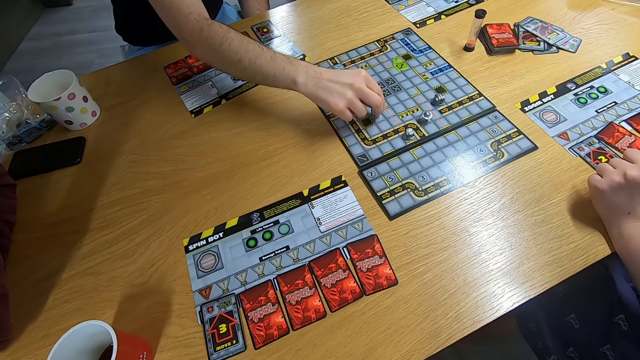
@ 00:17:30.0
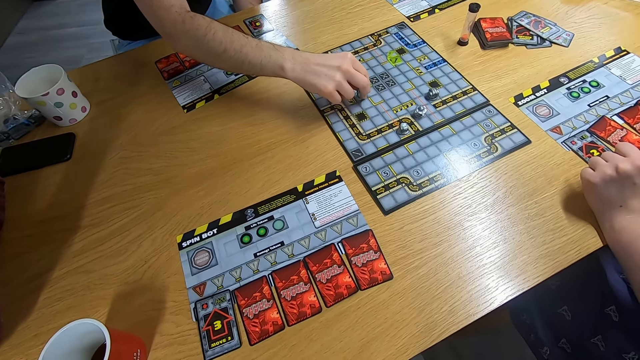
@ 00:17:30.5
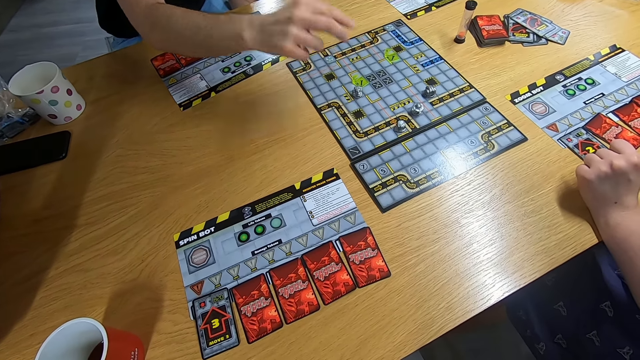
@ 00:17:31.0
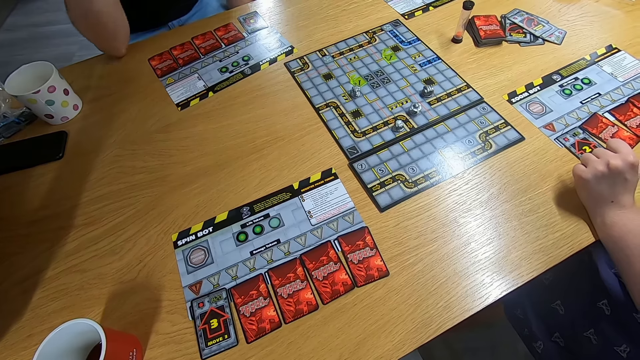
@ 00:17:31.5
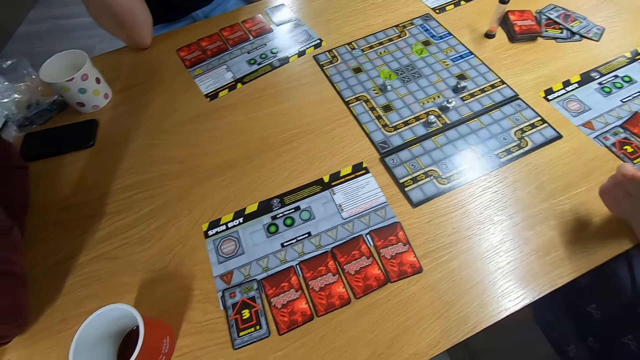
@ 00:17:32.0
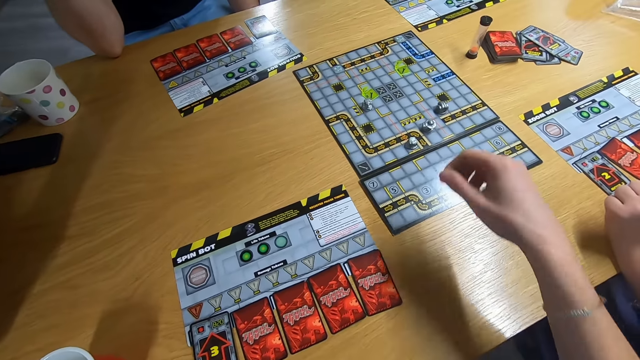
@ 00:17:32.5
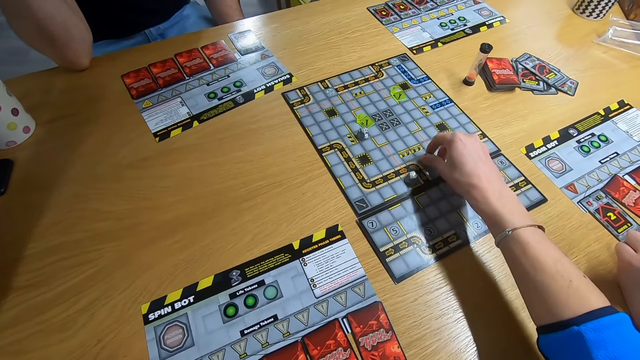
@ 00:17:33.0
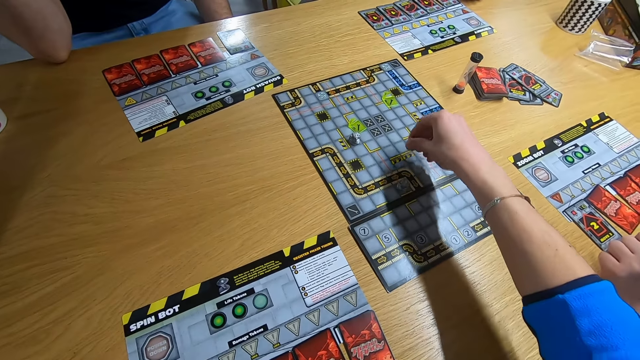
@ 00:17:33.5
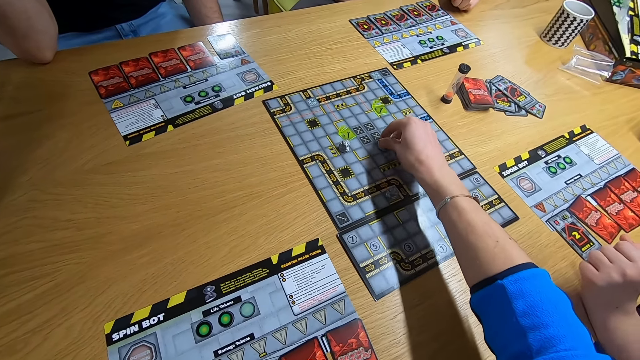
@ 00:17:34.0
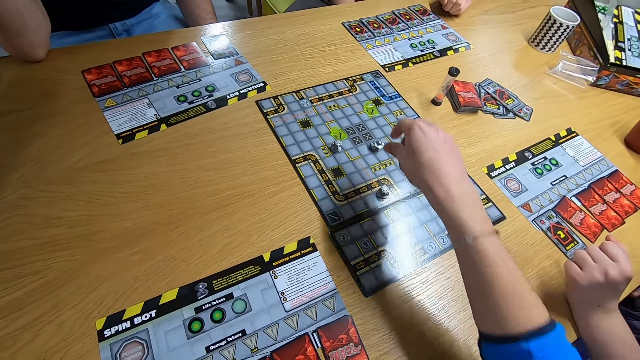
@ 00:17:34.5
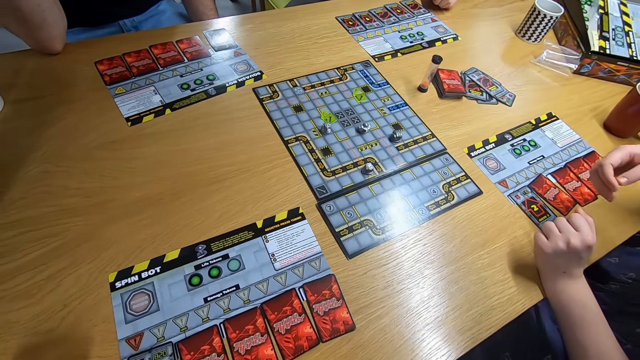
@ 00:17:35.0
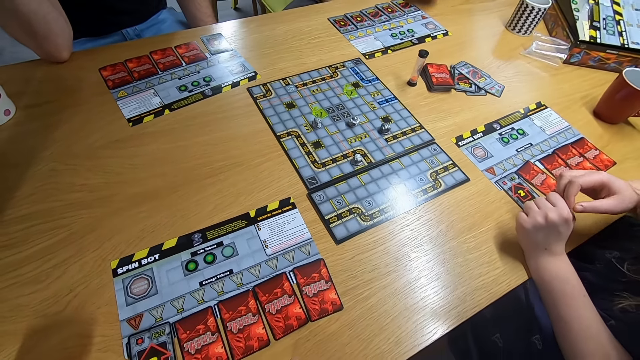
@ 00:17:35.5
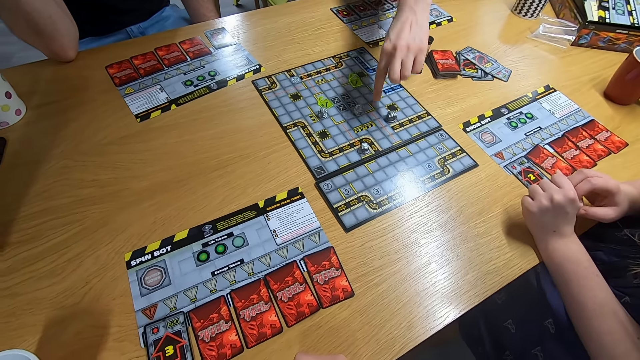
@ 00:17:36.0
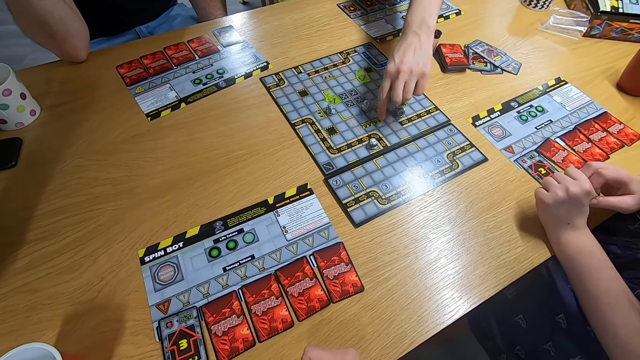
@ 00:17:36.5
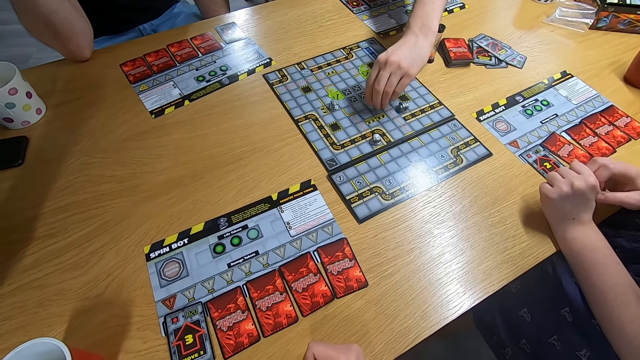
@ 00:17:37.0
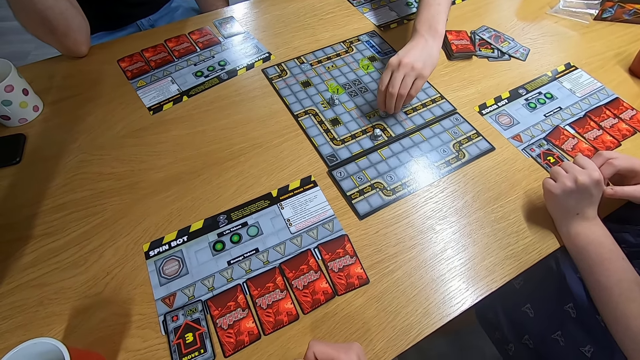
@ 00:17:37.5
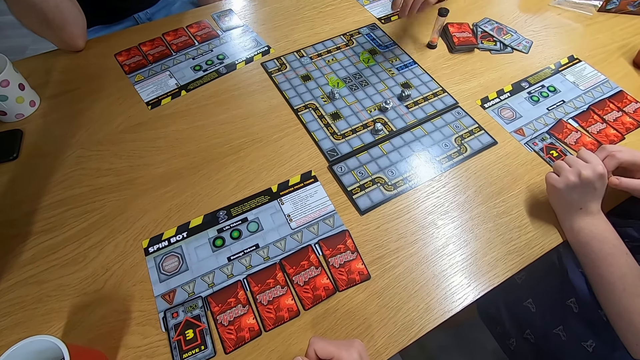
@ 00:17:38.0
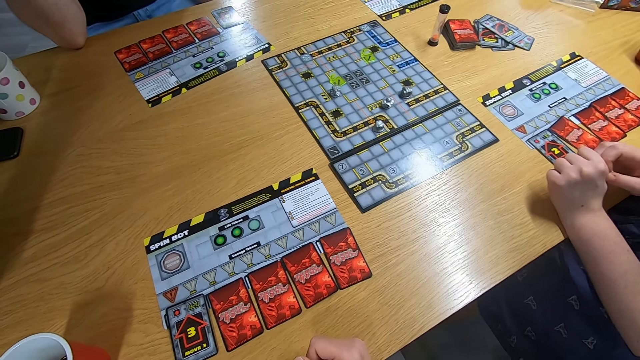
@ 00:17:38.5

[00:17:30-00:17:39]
The camera wearer swings the right hand. They play the board game. They stare at the board game. A man touches the board game with the right hand.

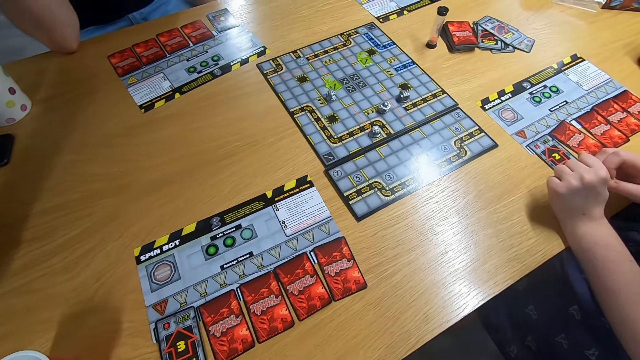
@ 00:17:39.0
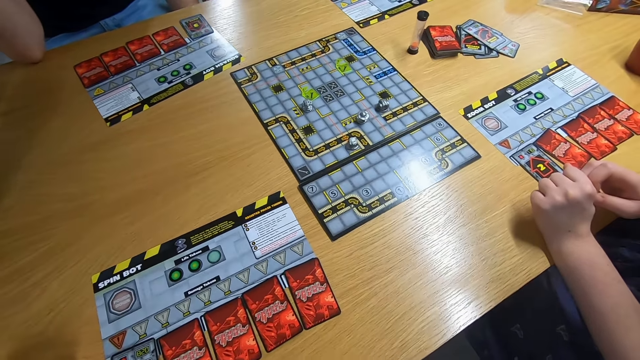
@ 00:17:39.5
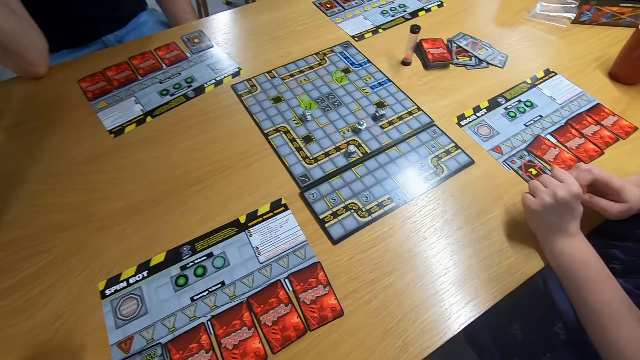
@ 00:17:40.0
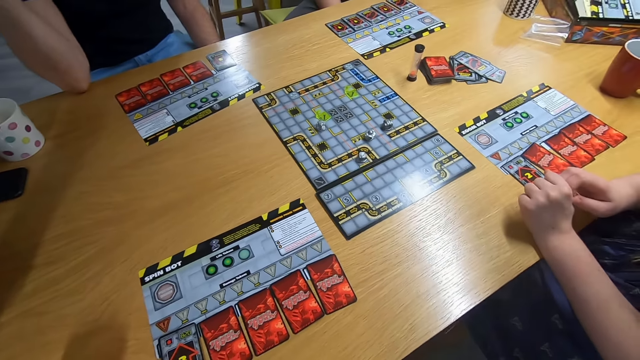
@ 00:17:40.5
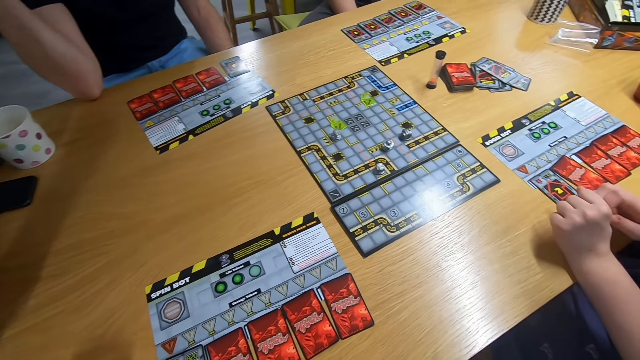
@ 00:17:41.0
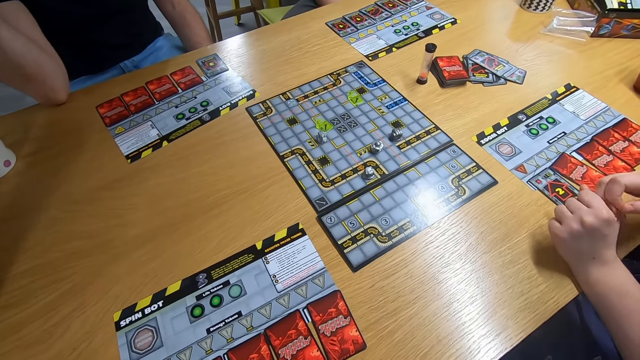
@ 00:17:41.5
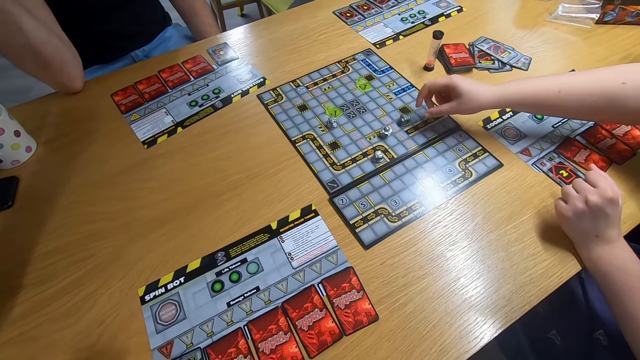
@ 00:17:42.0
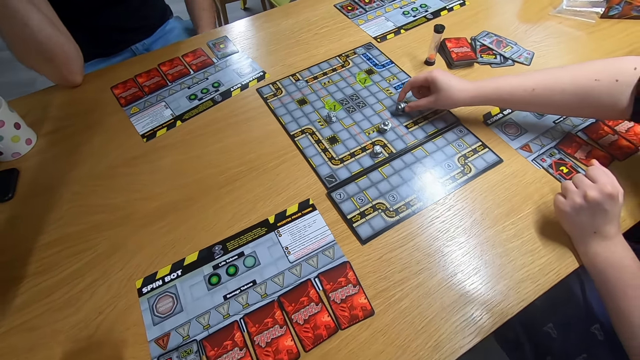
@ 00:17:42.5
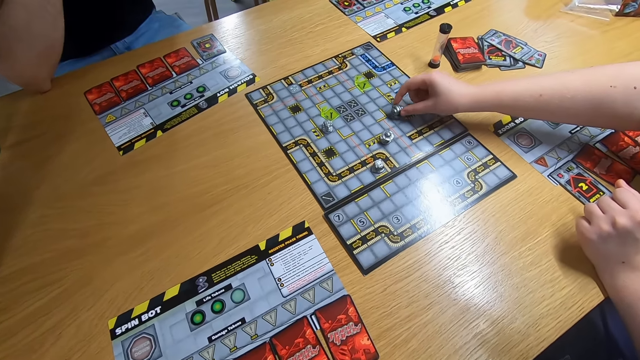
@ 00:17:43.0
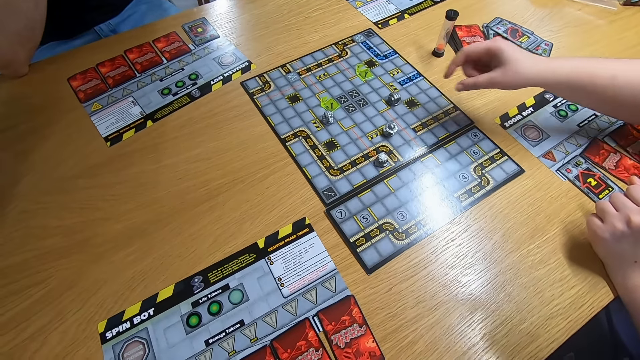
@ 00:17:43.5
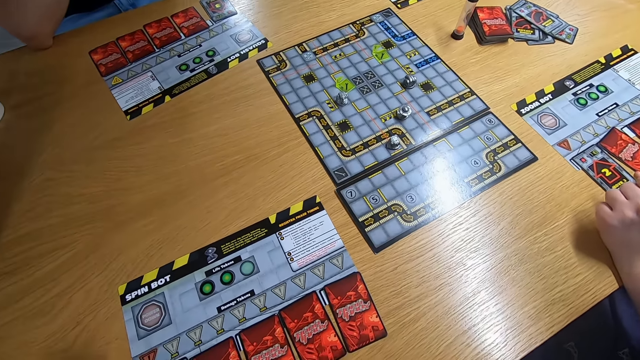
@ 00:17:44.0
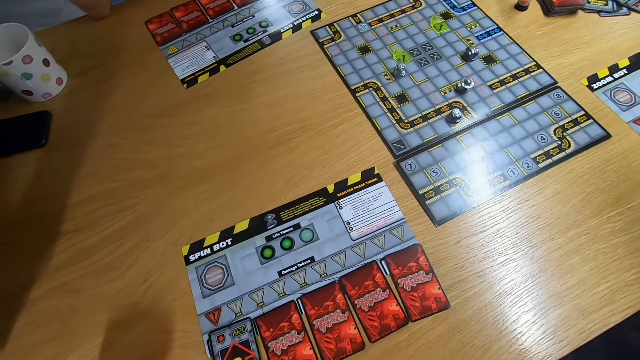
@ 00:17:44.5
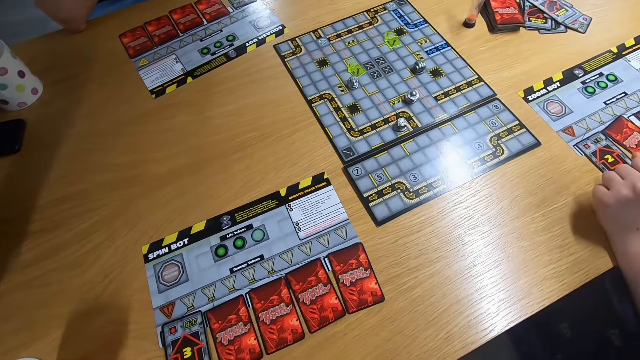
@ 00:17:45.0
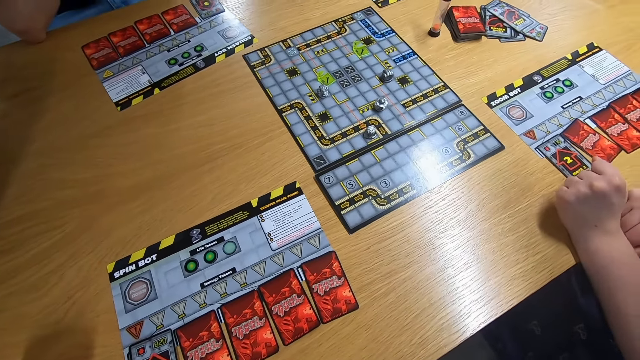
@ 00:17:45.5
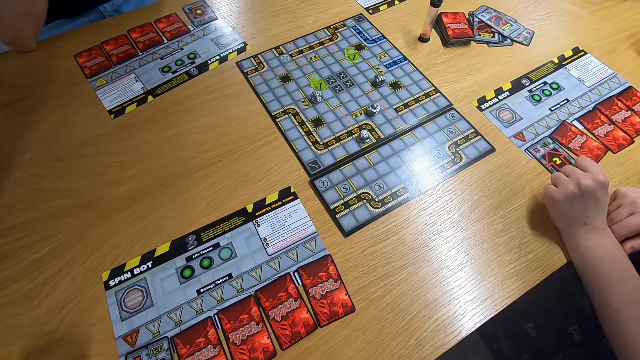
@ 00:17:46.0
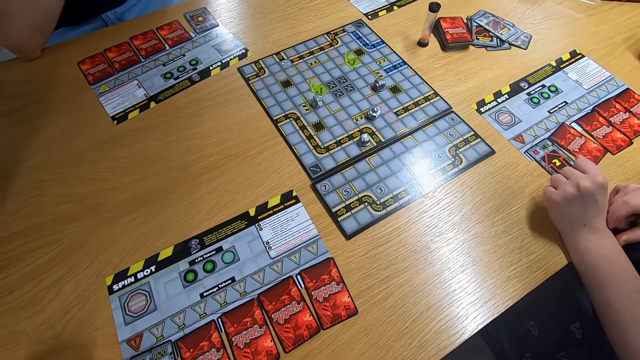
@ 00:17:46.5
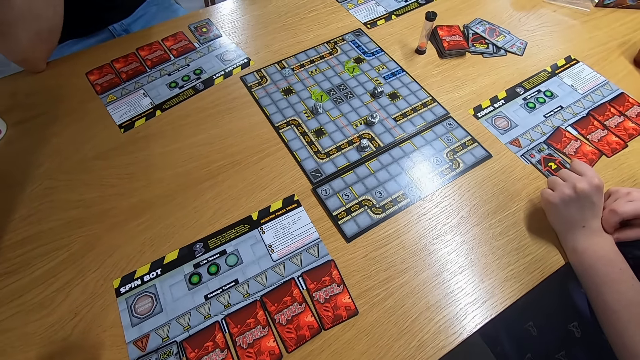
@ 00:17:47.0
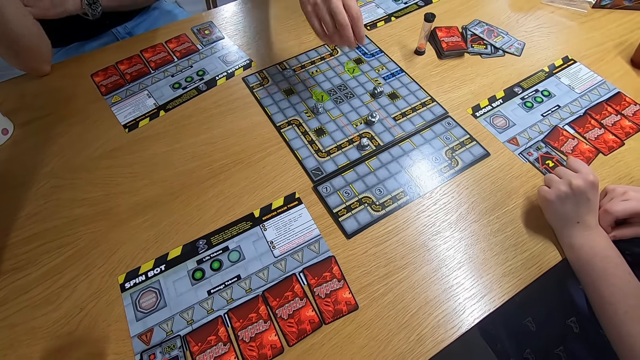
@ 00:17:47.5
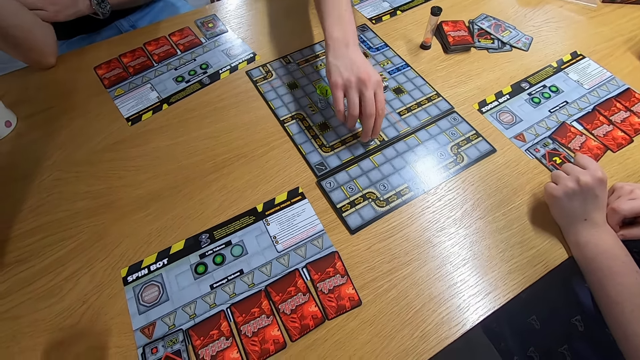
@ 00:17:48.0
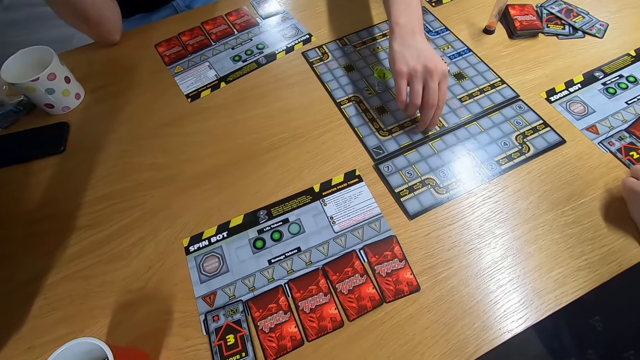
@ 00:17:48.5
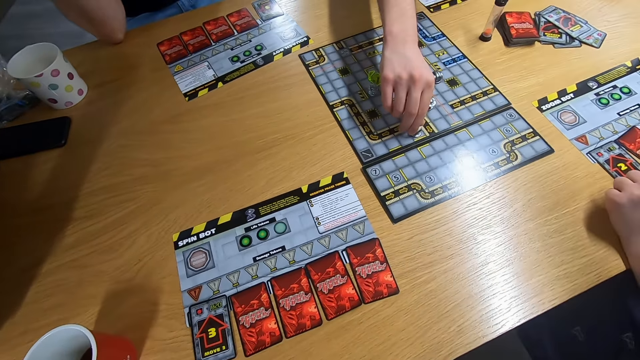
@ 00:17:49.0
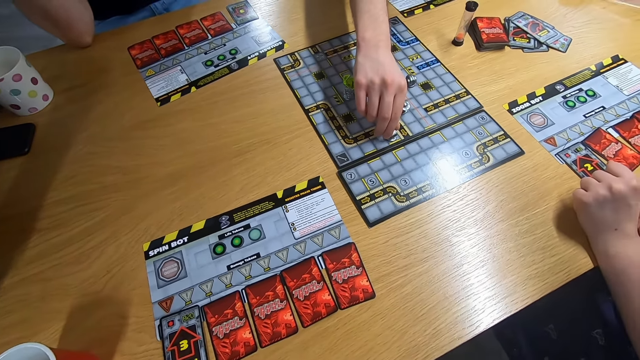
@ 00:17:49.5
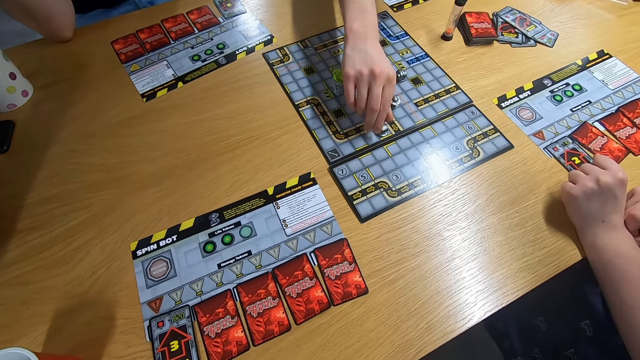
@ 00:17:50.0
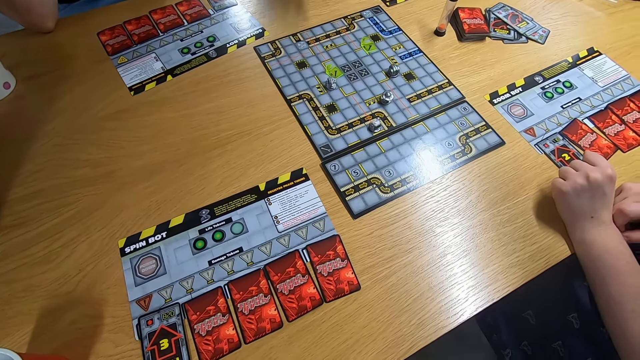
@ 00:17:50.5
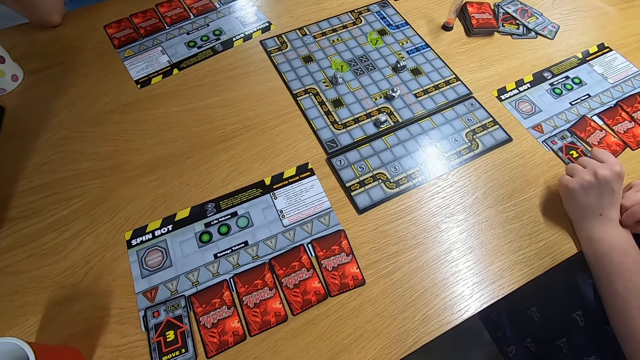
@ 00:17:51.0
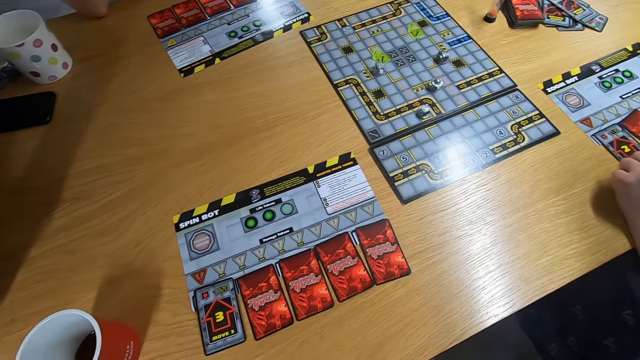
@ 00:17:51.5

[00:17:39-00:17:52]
The camera wearer stares at the board game. A lady swings the right hand and plays the board game. The camera wearer stares at the board game. A man swings the right hand and plays the board game.
